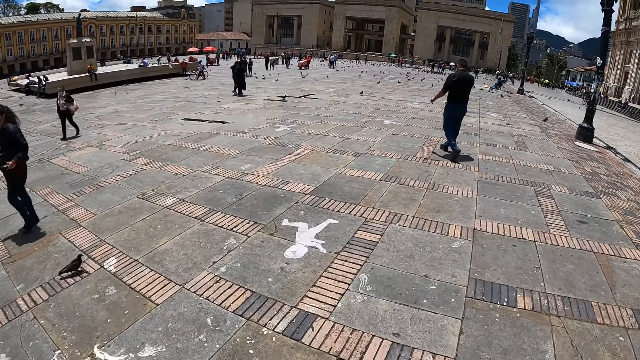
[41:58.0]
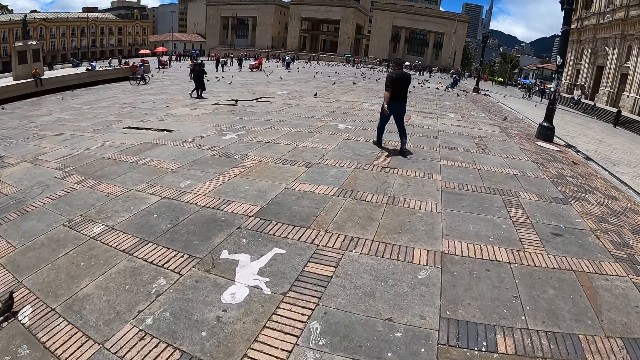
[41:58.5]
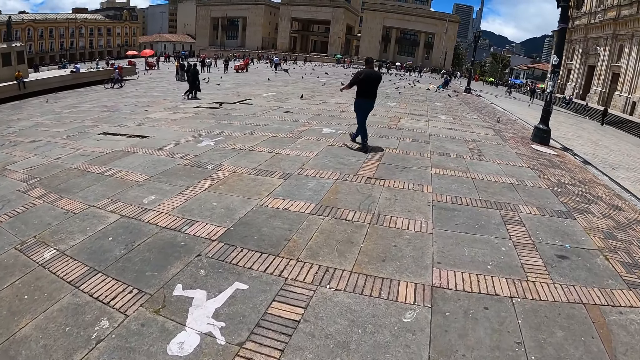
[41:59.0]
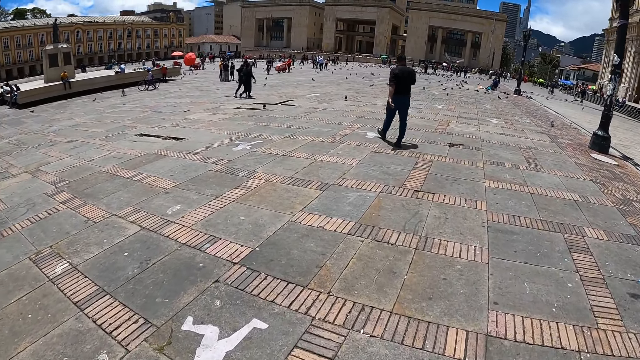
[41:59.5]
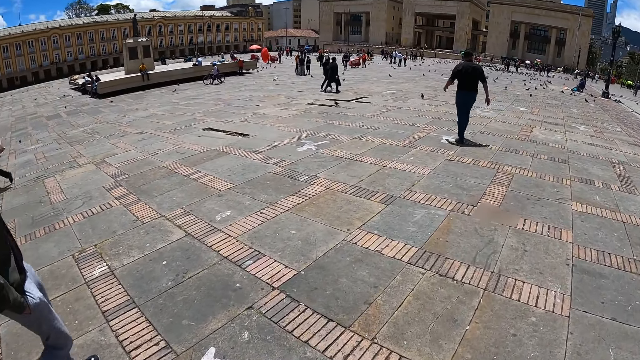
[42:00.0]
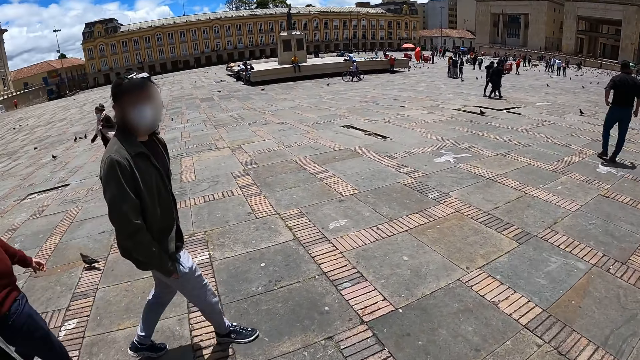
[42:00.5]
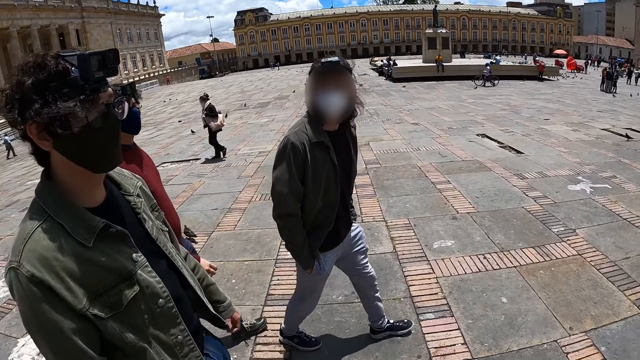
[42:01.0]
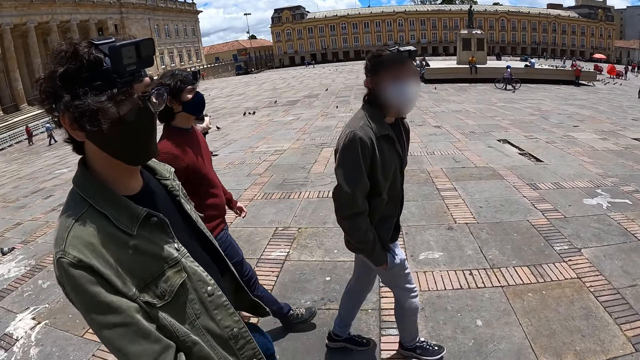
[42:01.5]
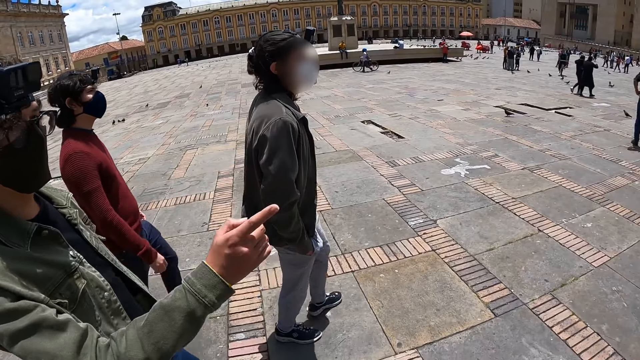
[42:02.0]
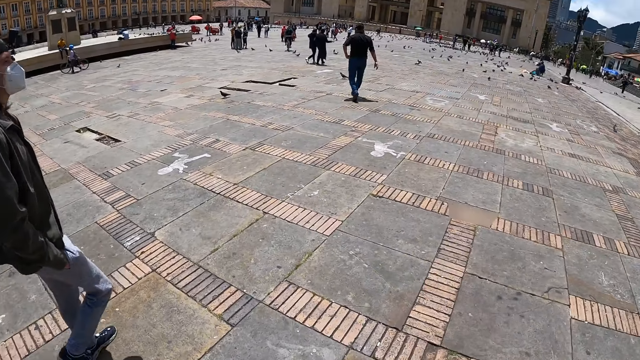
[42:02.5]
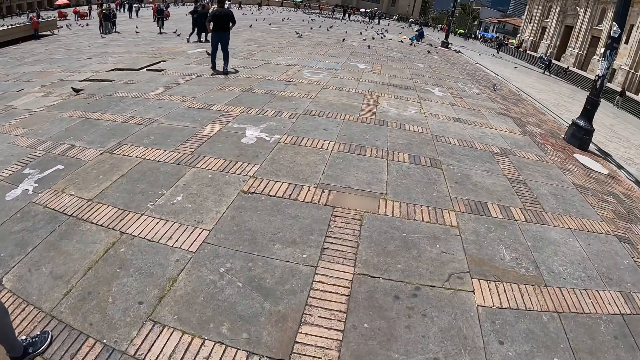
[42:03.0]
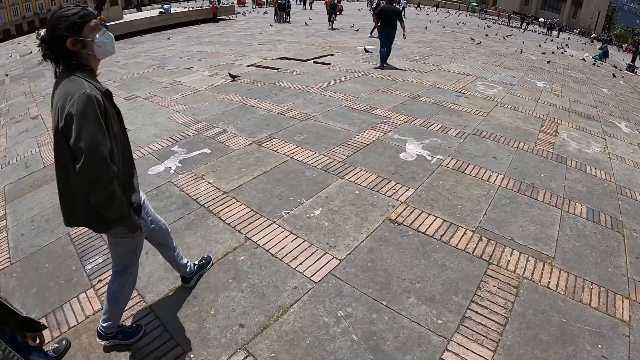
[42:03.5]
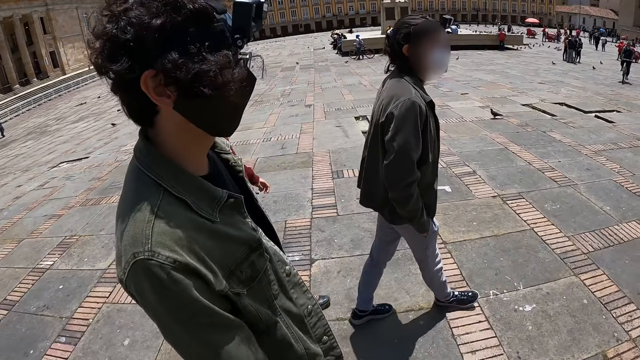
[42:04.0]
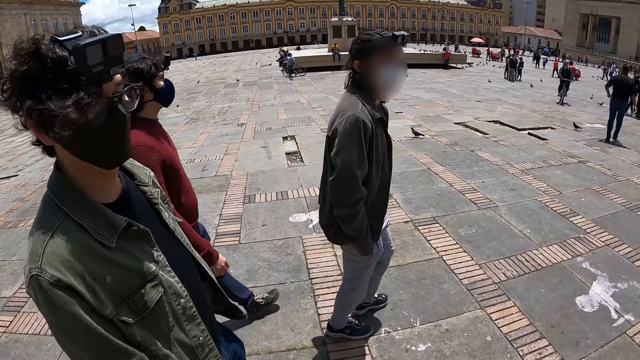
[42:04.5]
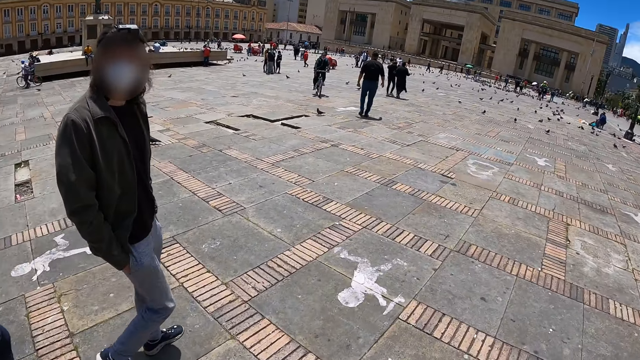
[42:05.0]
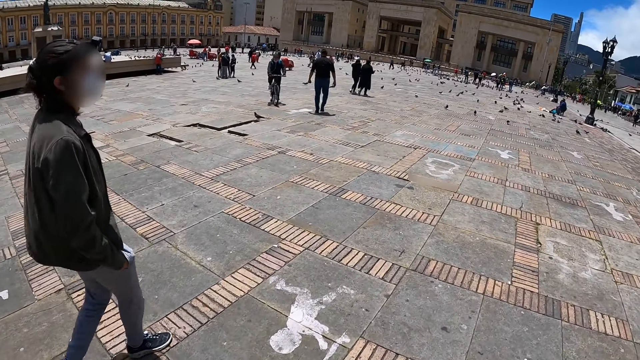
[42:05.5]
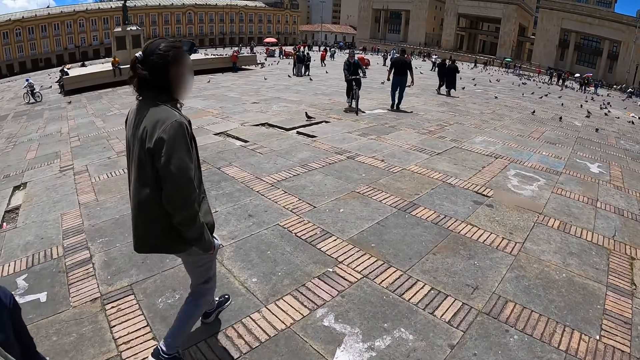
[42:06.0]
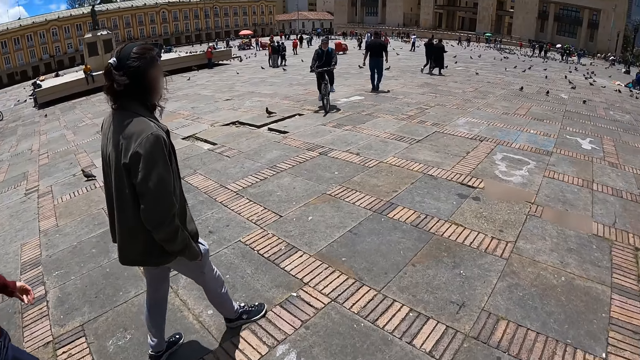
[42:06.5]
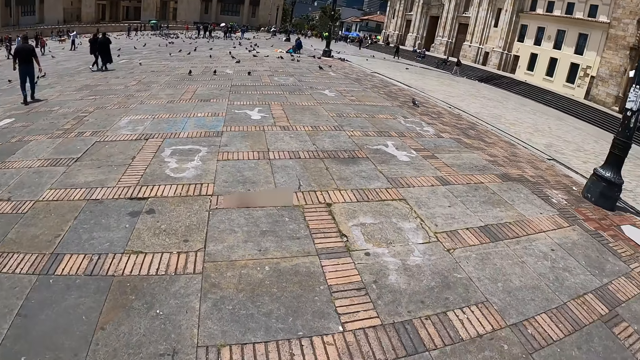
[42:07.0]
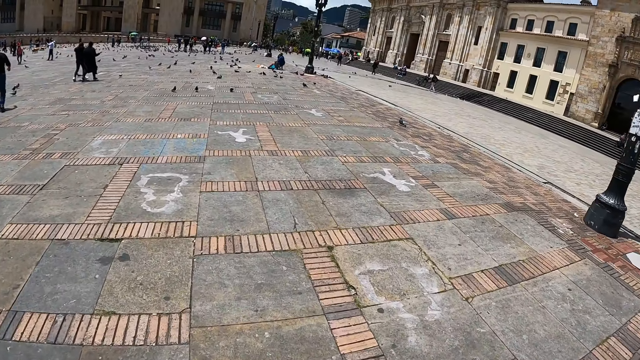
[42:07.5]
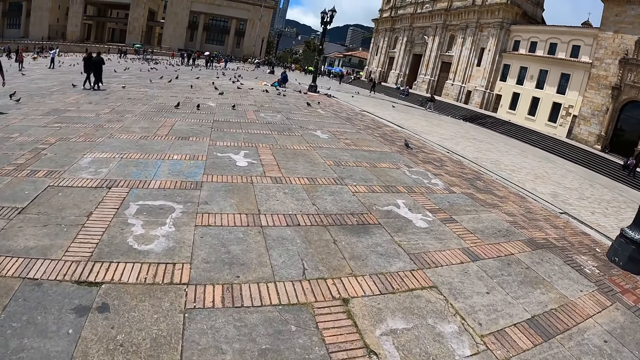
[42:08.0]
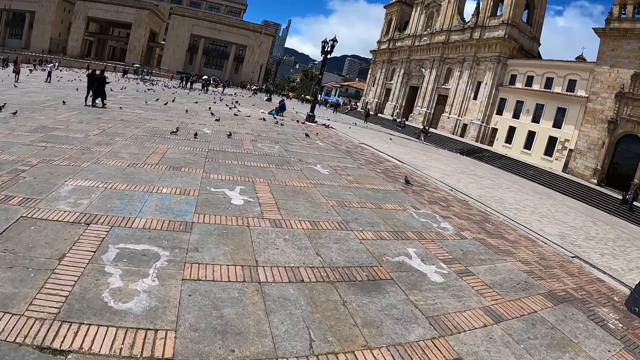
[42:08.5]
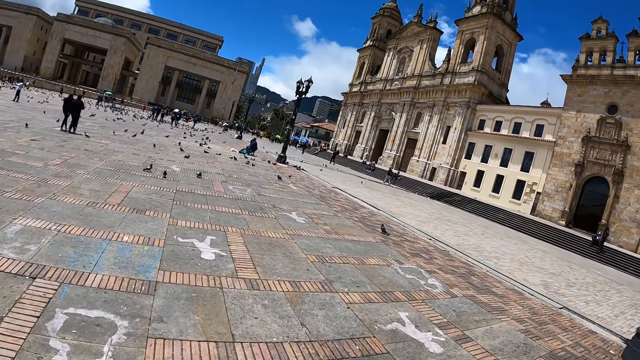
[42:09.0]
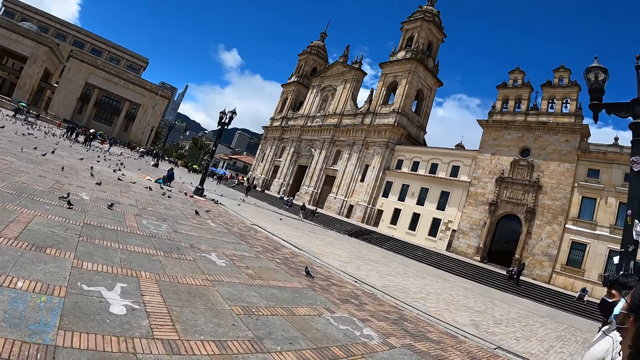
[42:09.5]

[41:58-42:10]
A man, another man and a third man walk on a pavement. The camera wearer looks around. They stare at a man. They look around.

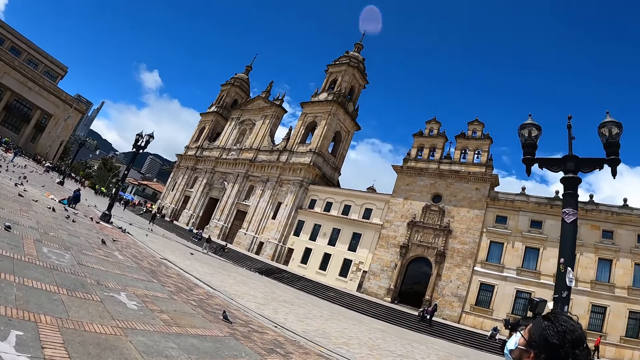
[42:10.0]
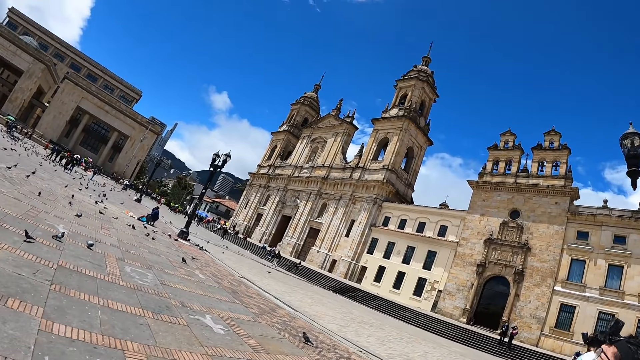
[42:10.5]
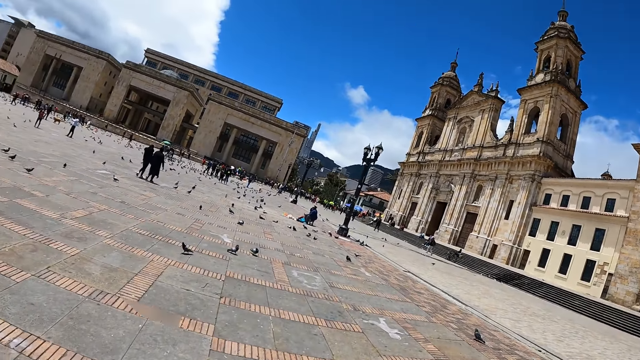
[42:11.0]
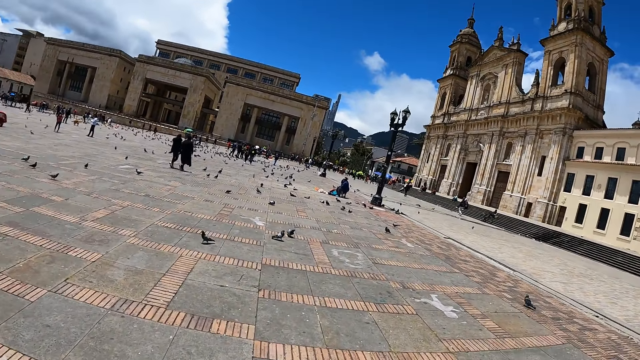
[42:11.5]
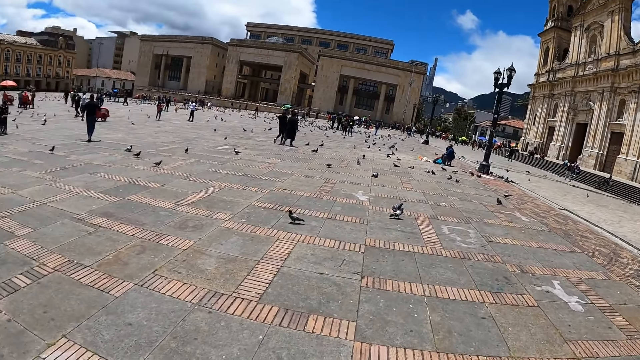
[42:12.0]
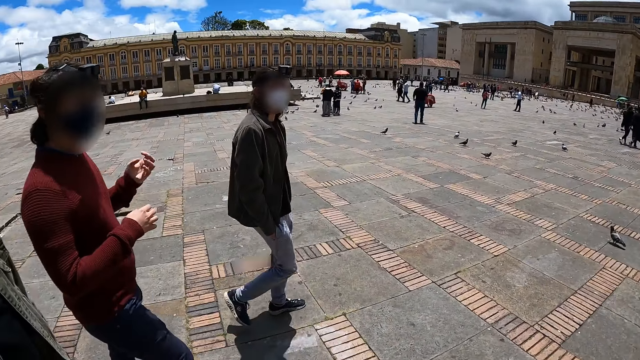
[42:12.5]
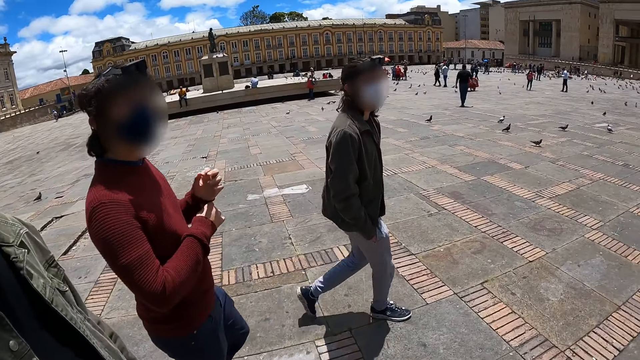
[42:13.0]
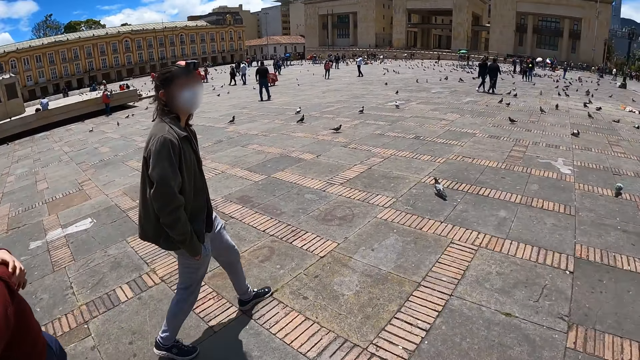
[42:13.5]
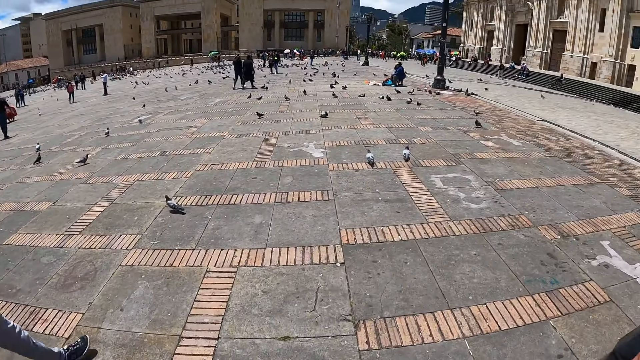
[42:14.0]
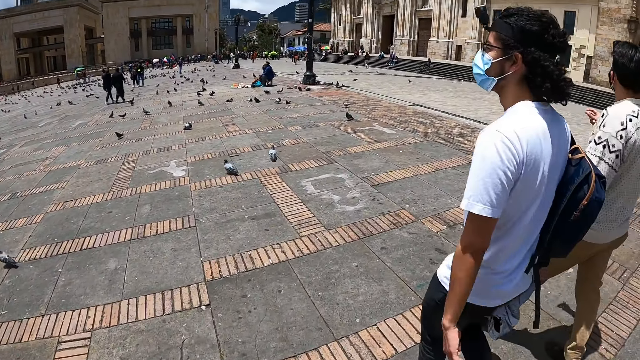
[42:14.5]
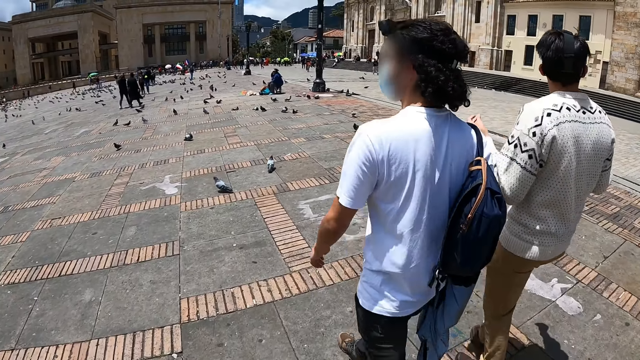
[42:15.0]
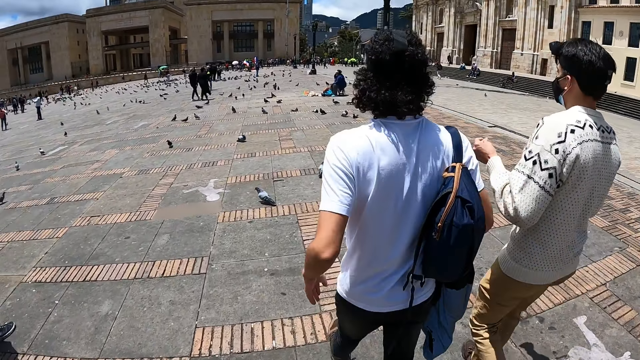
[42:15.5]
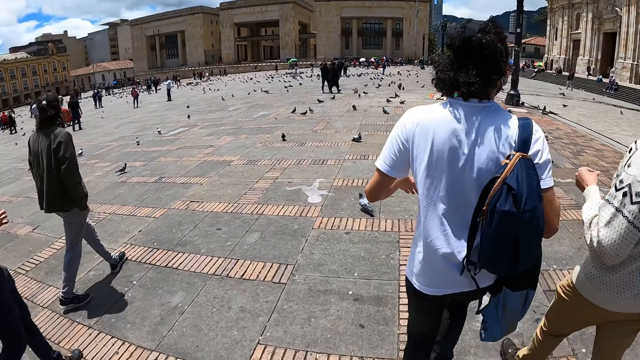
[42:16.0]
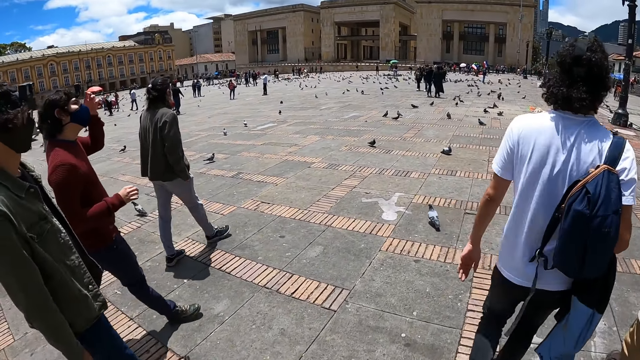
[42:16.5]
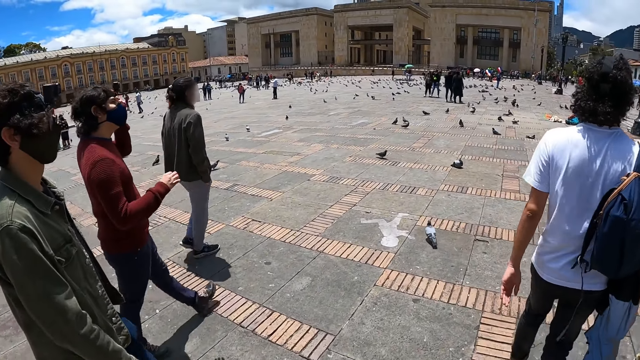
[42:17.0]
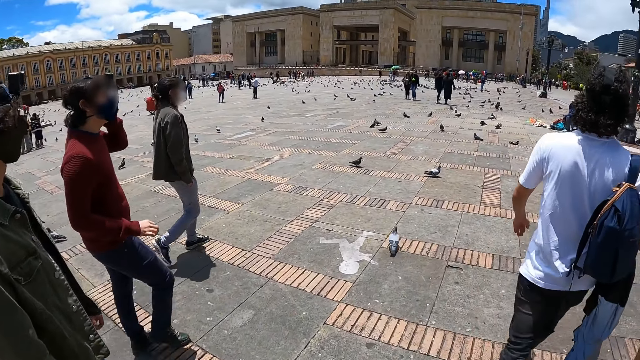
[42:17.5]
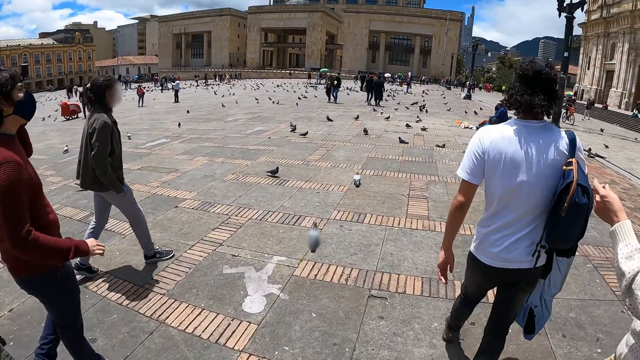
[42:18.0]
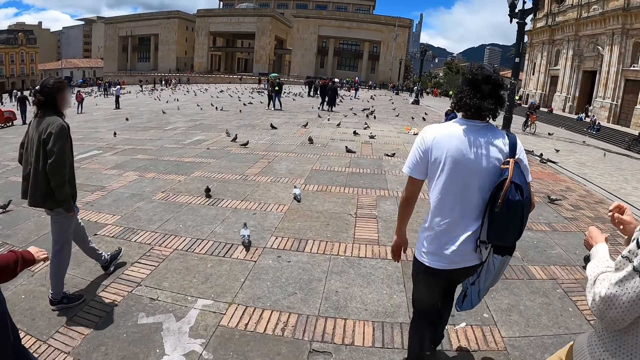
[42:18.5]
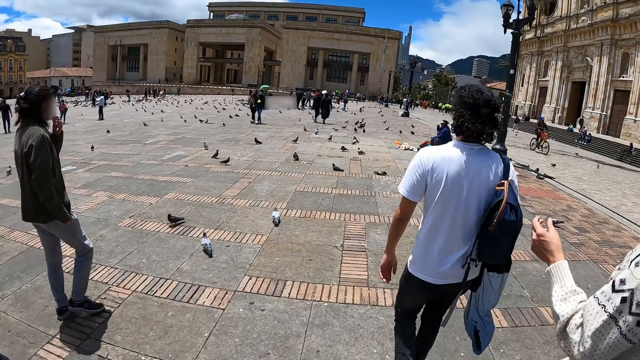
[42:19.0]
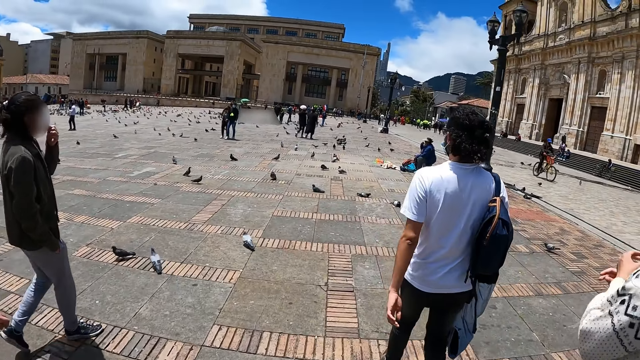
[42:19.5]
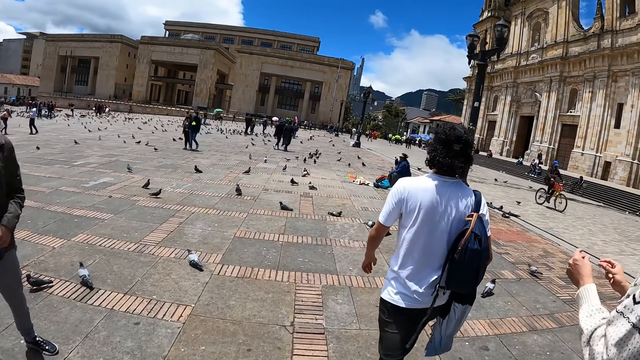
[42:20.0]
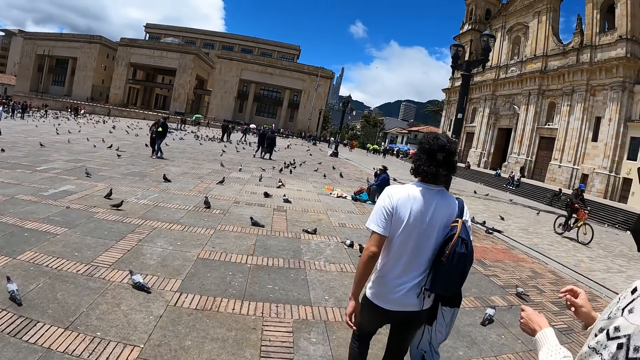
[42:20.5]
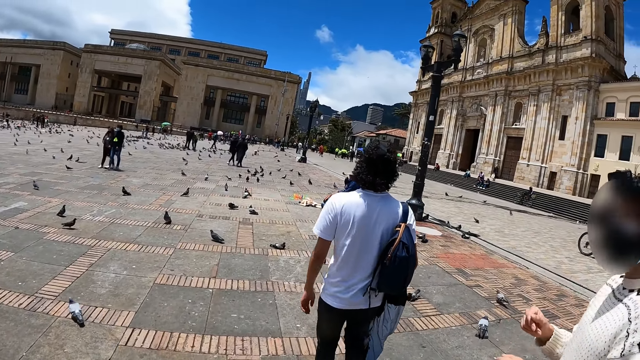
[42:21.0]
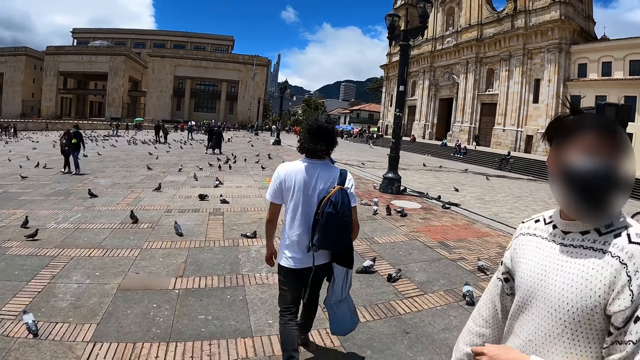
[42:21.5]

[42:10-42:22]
The camera wearer walks around the pavement. They look around. A man and another man walk on the pavement. The man and the other man dialogue. The camera wearer walks around the pavement.
